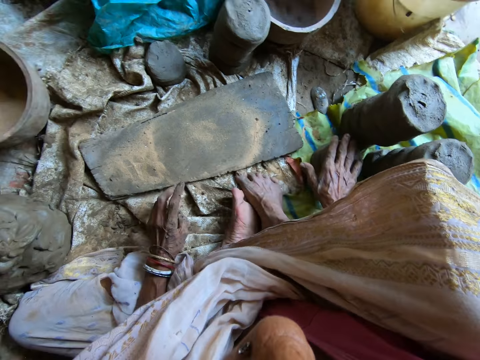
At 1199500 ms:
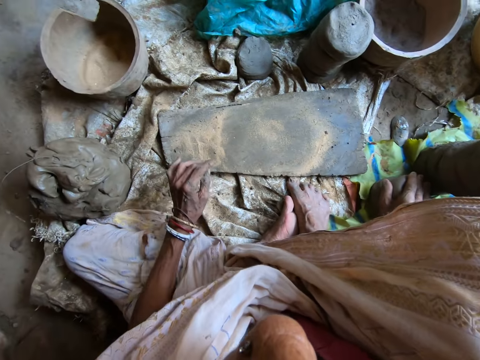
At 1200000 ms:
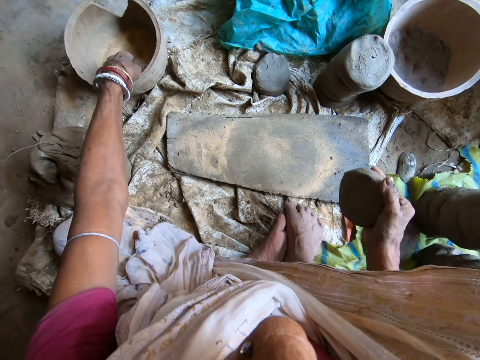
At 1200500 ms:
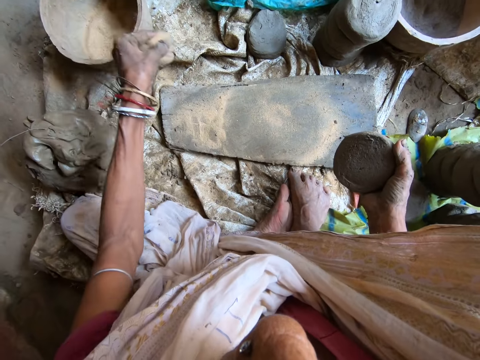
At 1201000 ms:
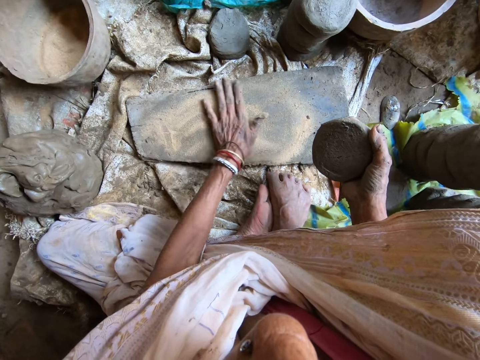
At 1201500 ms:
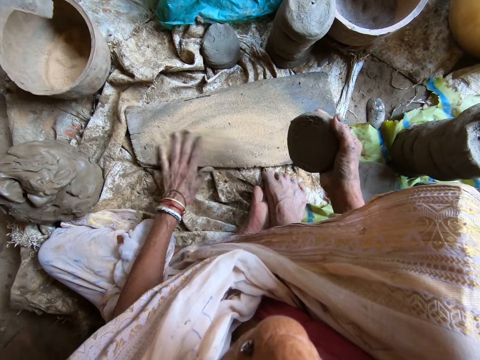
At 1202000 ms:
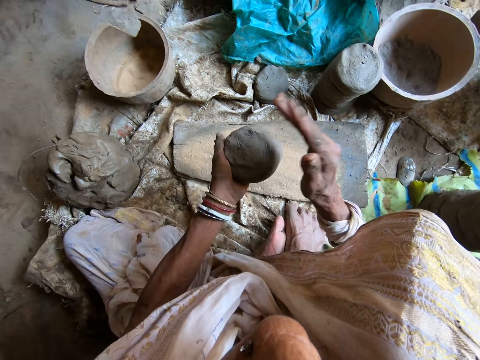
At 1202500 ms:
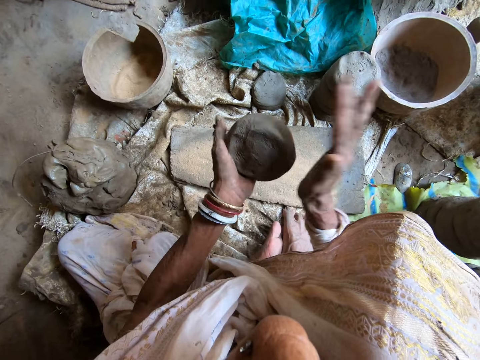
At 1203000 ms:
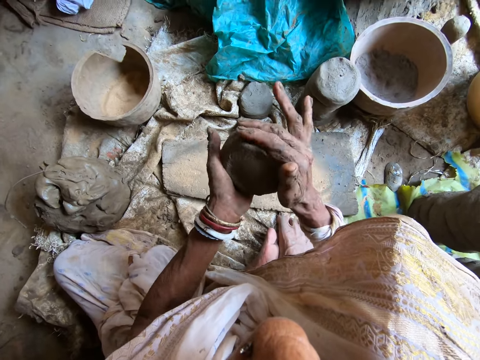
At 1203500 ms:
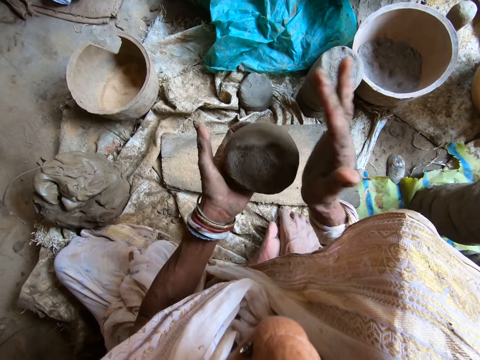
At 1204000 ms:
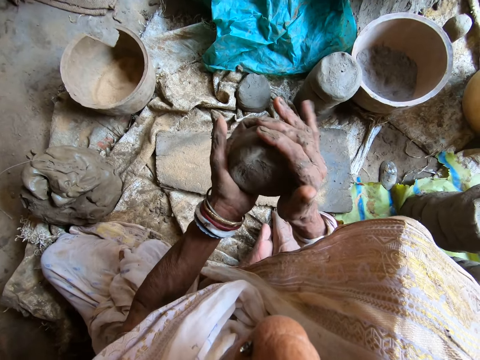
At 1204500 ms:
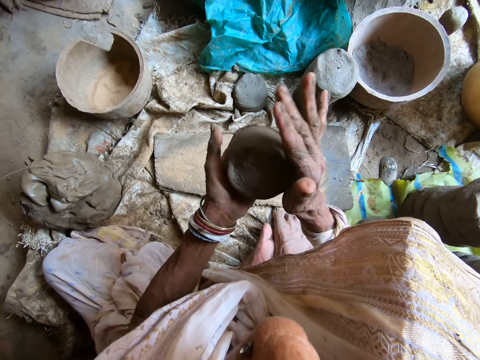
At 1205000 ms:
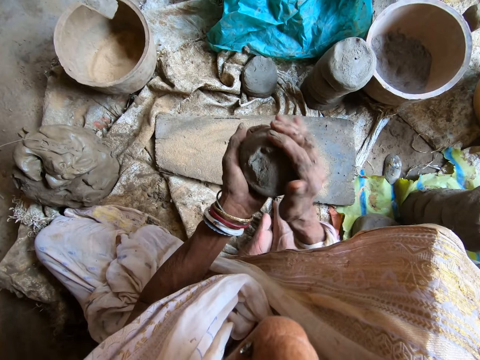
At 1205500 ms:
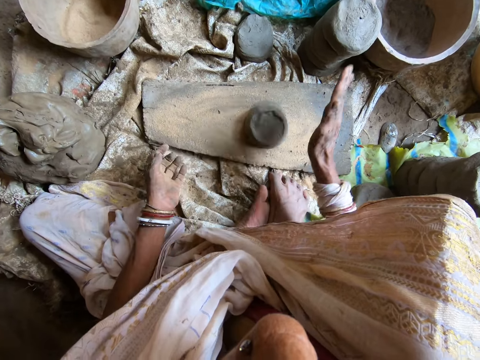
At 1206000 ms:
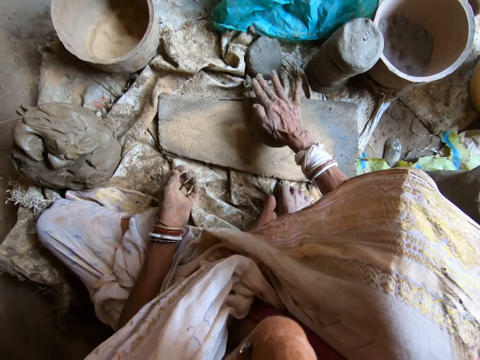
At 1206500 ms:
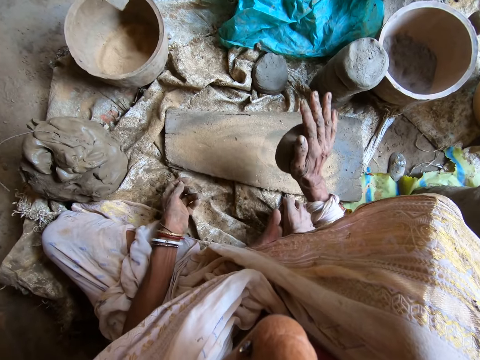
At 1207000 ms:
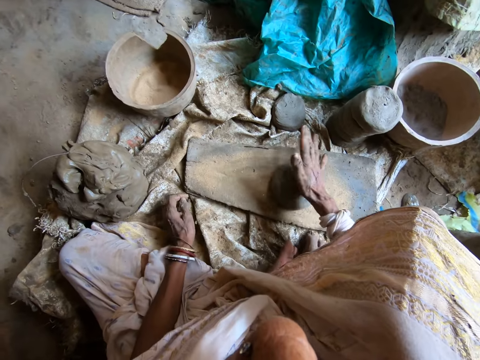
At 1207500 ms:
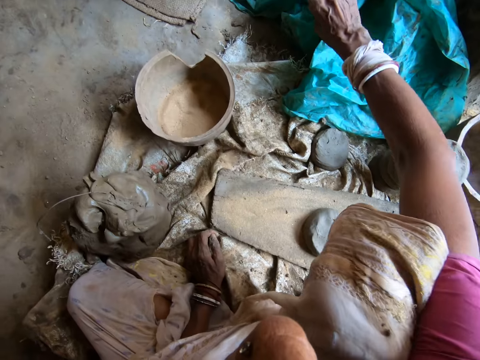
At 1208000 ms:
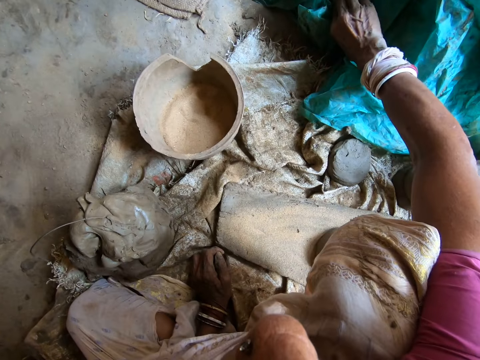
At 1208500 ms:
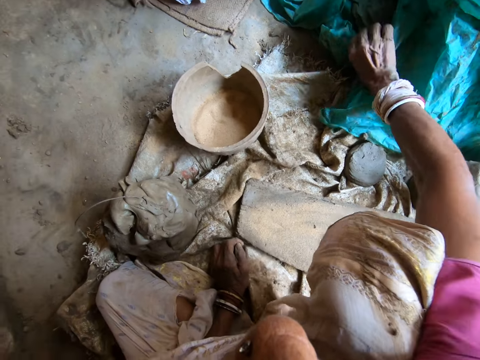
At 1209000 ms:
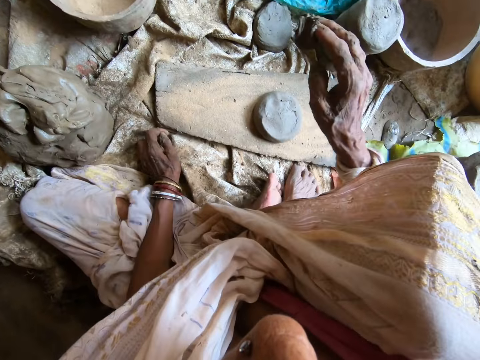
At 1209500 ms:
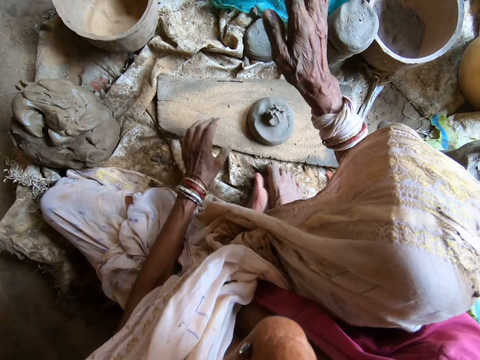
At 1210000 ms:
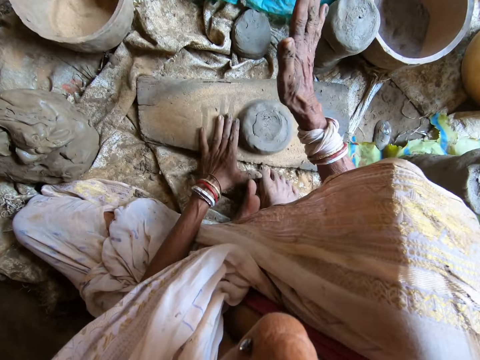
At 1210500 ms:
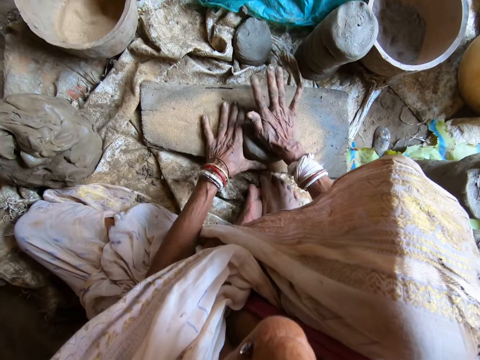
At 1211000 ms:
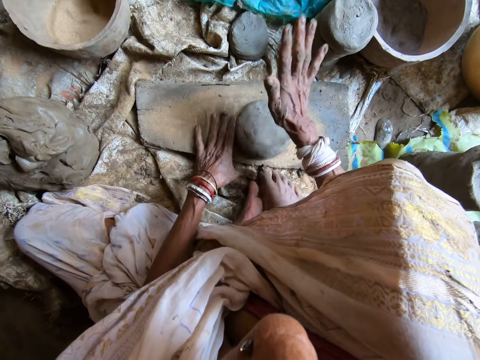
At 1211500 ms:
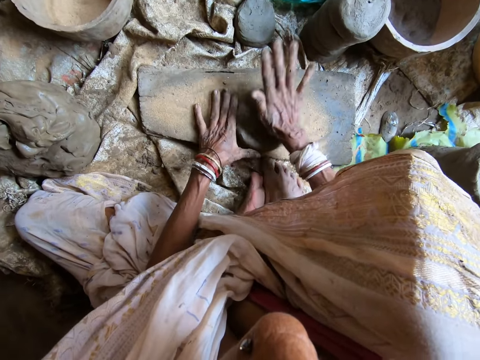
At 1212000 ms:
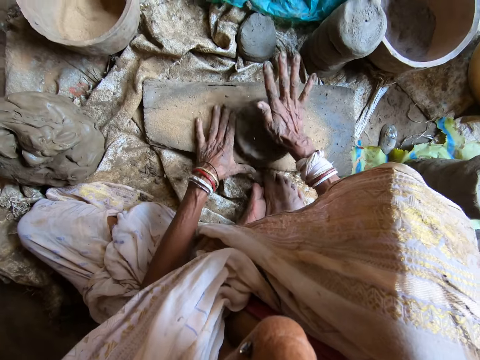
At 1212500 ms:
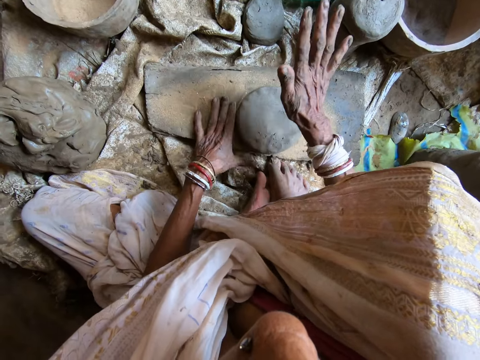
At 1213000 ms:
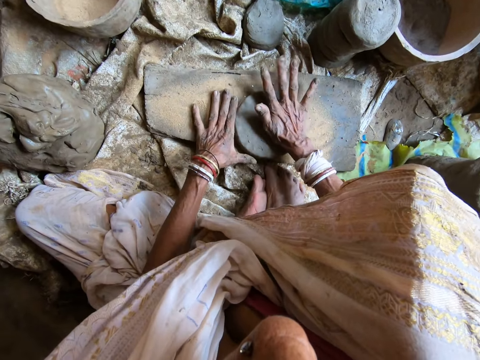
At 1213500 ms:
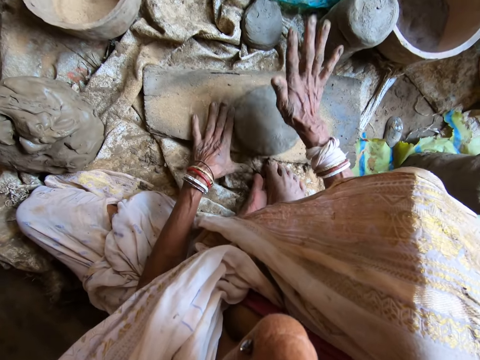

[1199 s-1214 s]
The camera wearer picks a molded clay from a polythene sheet with her right hand. She scoops sand from the molded bowl with her left hand. She throws the sand on the plank with her left hand. She puts the clay on the wood. She spreads the sand on the plank with her left hand. She converses with the man. She passes the molded clay from her right hand to her left hand. She hits the molded clay in her left hand with her right hand. She drops the molded clay on the plank with her right hand. She hits the molded clay on the plank with her right hand. She reaches for the polythene bag with her right hand. She scoops clay from the polythene bag with her right hand. She throws the clay on the molded clay with her right hand. She guides the molded clay on the plank with her left hand. She hits the molded clay on the plank with her right hand.

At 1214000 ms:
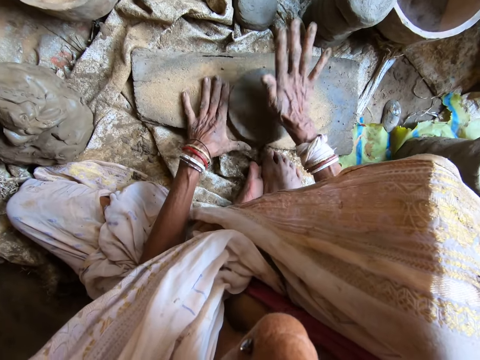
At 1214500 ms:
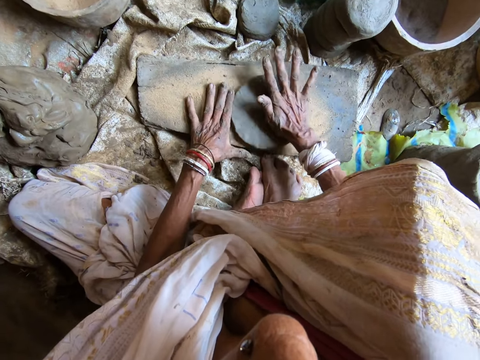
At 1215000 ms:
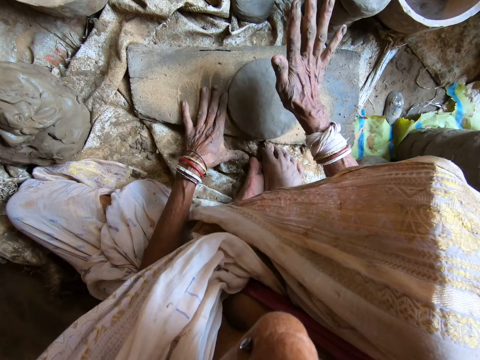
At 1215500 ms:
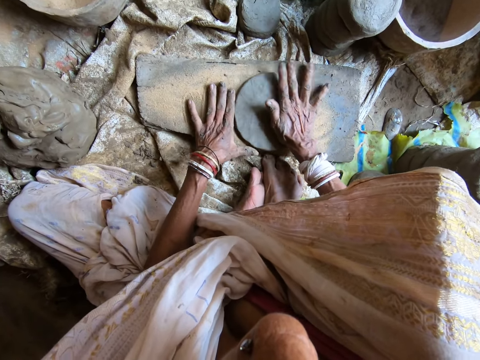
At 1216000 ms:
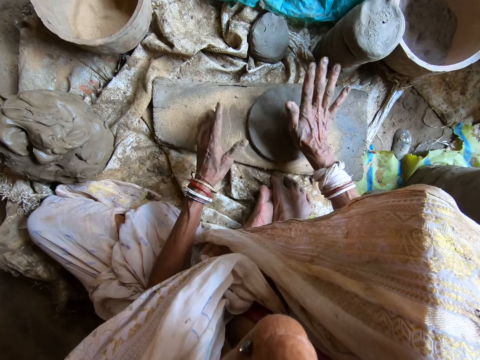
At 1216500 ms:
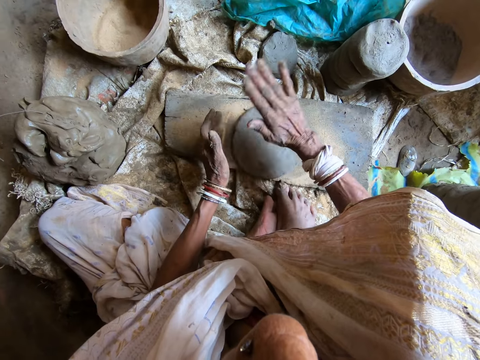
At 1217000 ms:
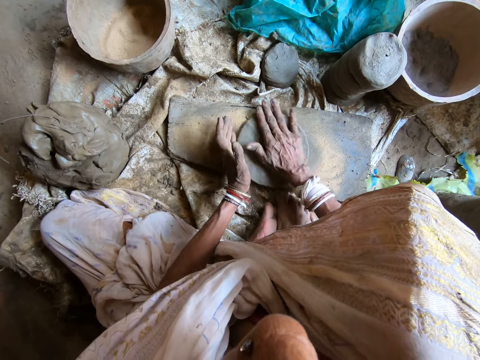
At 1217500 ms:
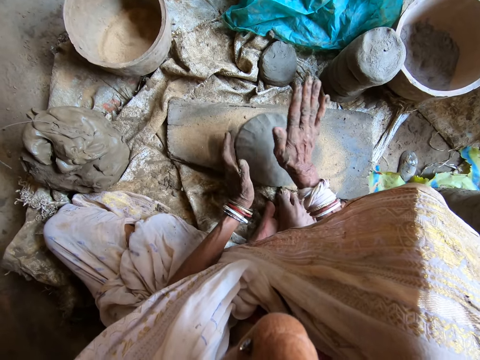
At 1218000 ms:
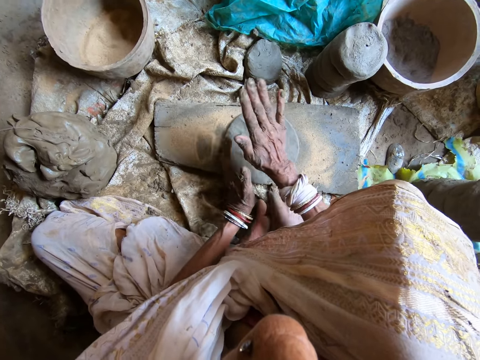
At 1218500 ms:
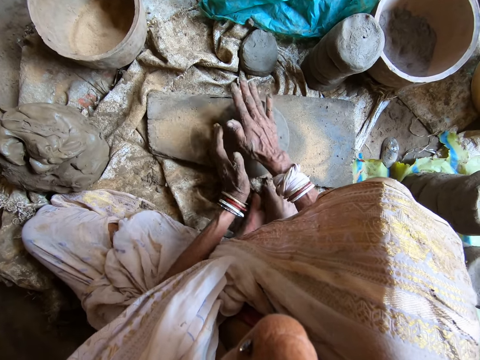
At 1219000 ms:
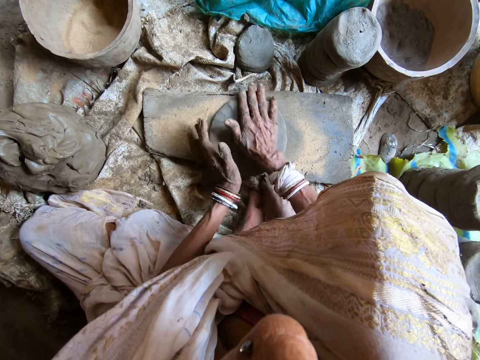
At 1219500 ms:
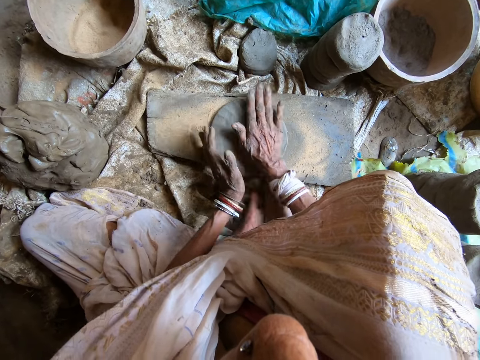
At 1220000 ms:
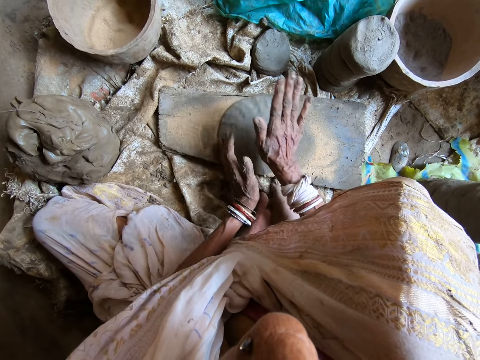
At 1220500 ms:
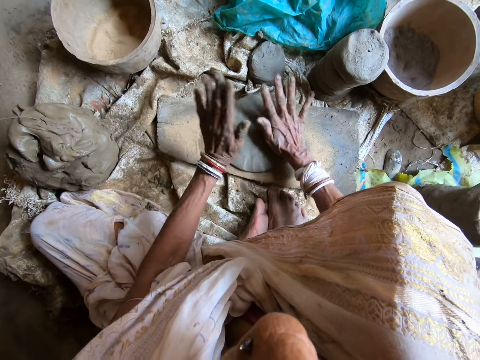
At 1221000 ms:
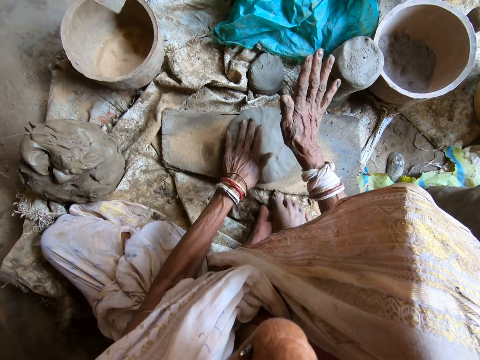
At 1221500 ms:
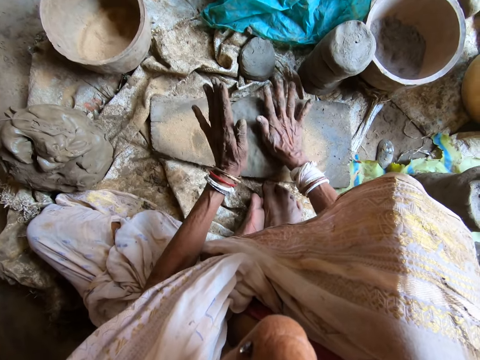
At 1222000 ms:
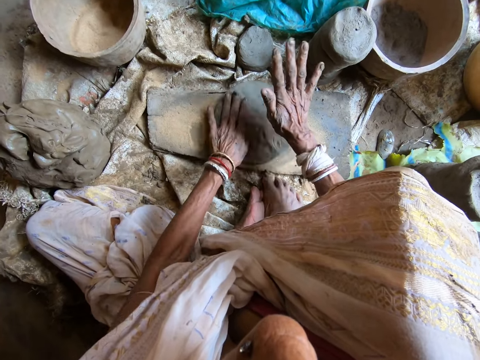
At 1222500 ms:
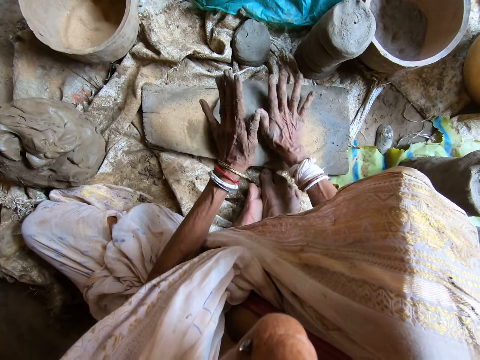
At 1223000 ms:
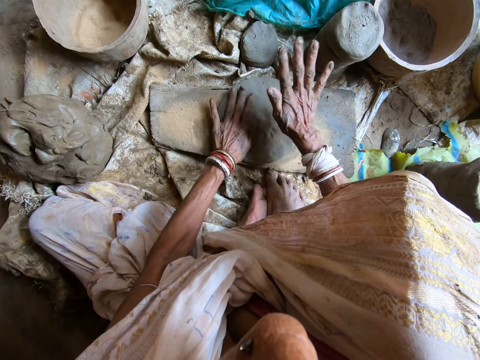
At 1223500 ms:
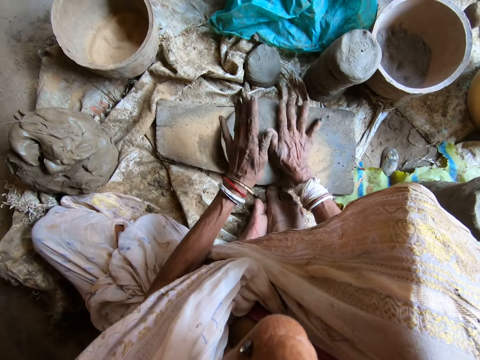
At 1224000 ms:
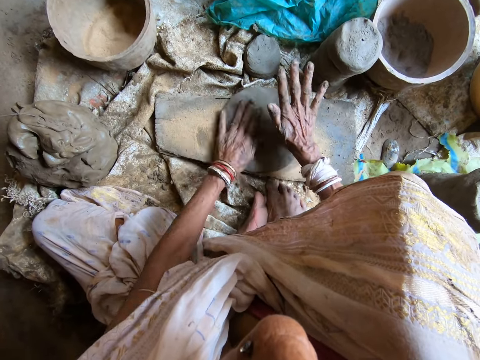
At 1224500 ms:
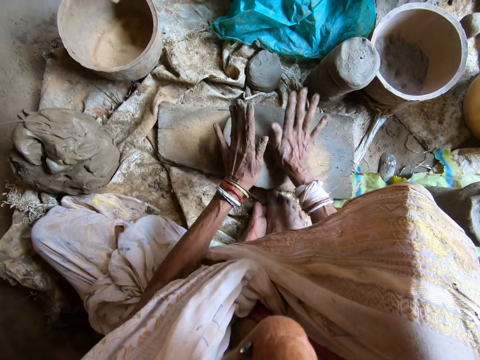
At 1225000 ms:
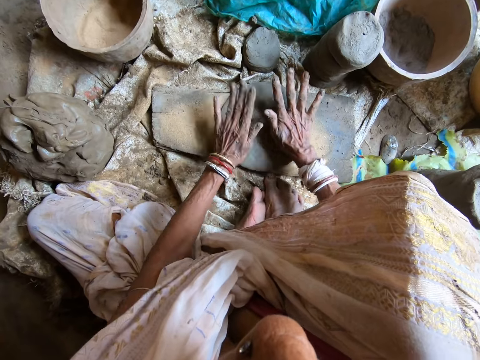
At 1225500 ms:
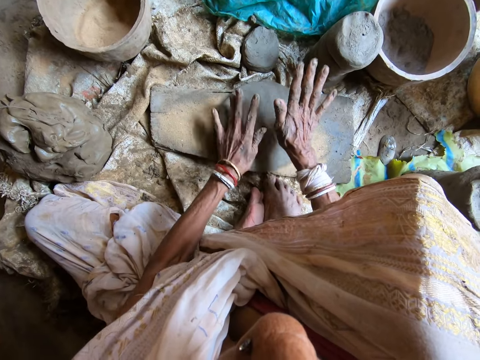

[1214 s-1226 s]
The camera wearer hits the molded clay on the plank with both hands.
